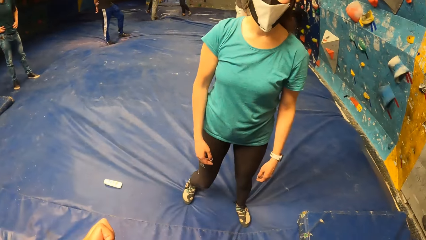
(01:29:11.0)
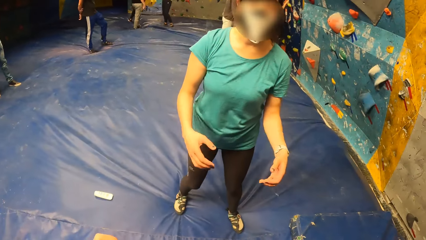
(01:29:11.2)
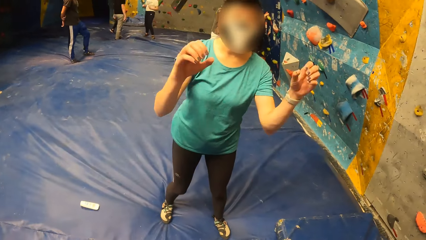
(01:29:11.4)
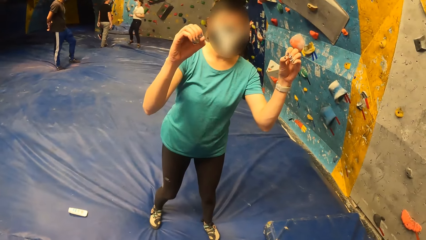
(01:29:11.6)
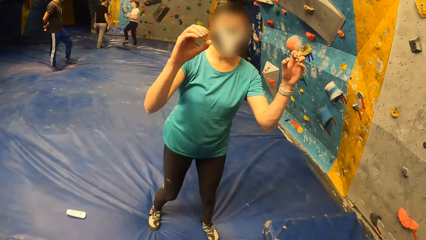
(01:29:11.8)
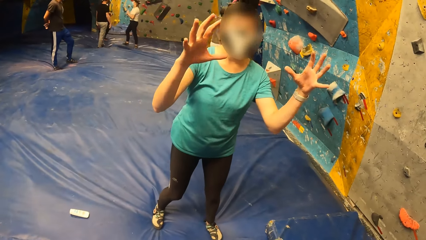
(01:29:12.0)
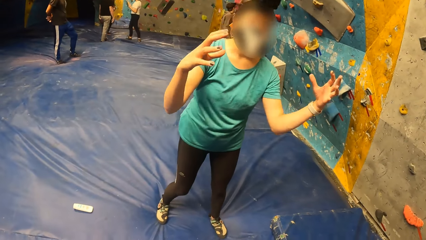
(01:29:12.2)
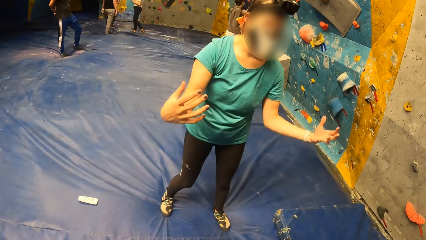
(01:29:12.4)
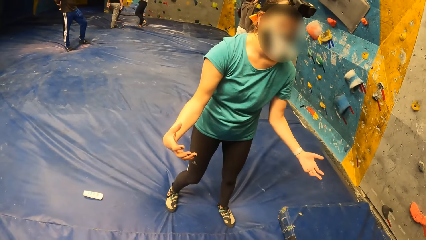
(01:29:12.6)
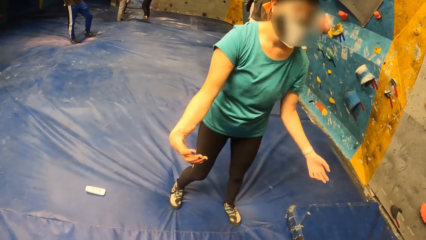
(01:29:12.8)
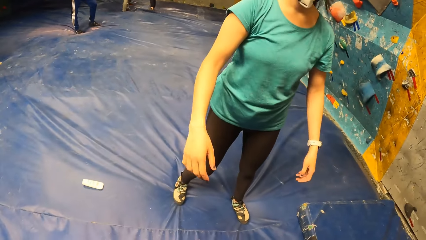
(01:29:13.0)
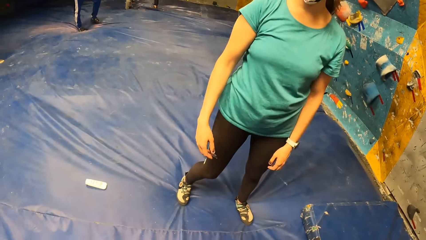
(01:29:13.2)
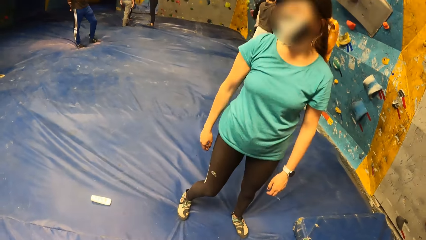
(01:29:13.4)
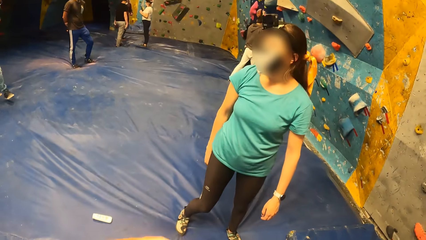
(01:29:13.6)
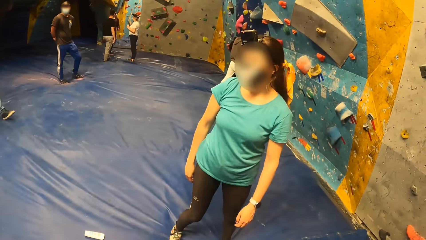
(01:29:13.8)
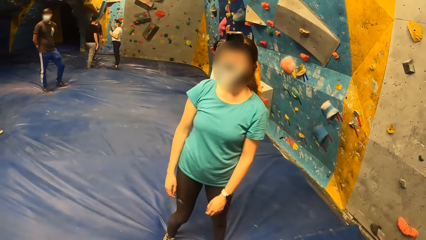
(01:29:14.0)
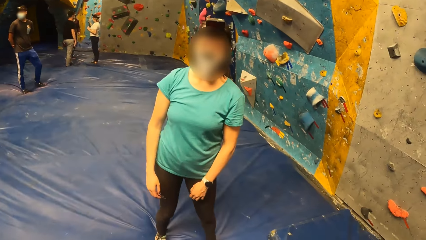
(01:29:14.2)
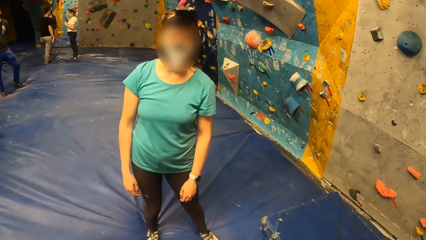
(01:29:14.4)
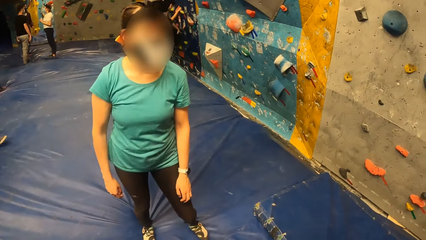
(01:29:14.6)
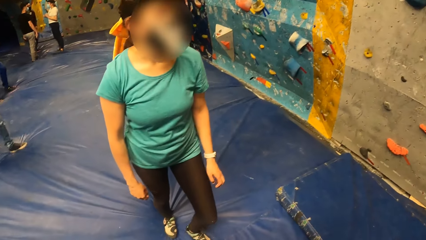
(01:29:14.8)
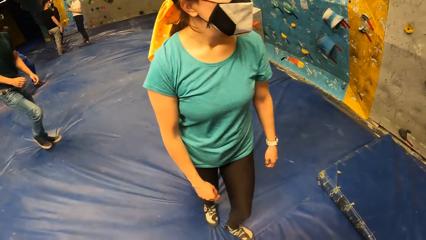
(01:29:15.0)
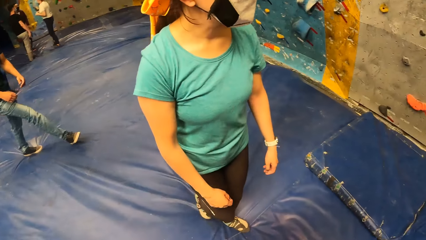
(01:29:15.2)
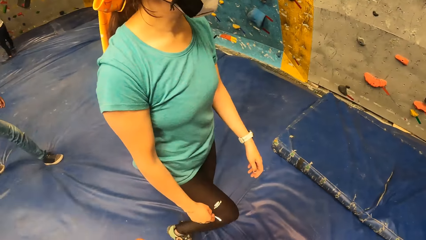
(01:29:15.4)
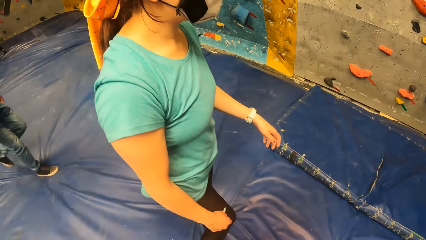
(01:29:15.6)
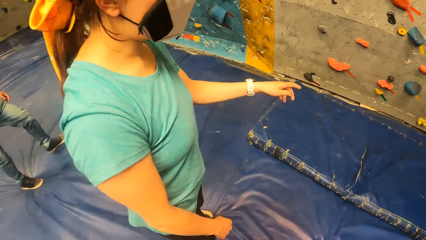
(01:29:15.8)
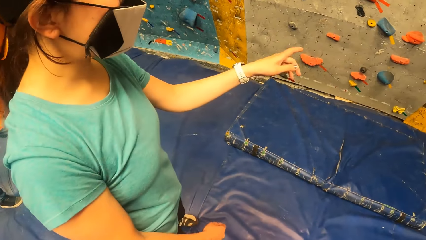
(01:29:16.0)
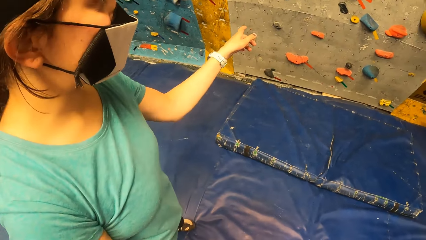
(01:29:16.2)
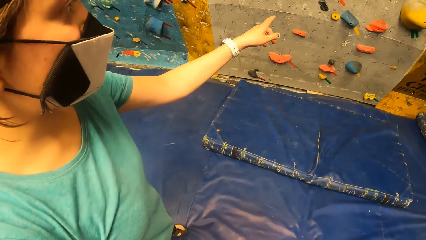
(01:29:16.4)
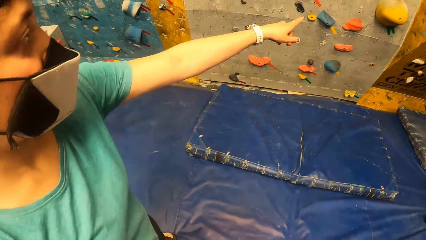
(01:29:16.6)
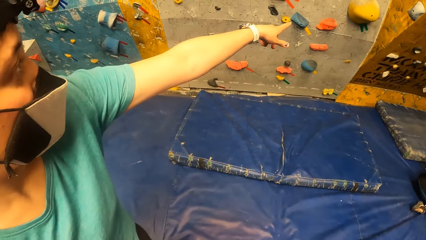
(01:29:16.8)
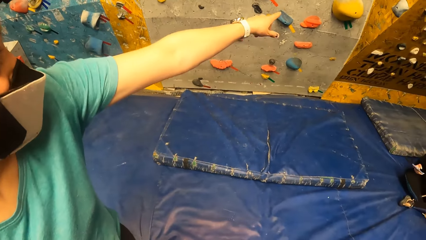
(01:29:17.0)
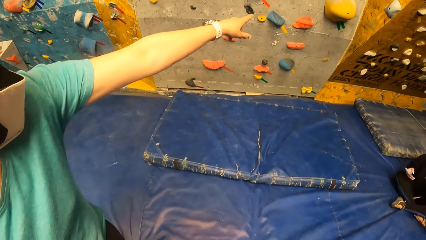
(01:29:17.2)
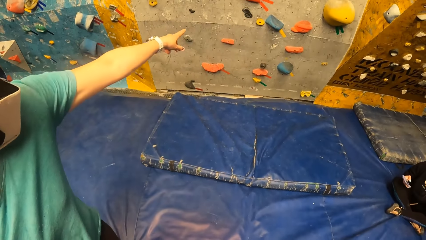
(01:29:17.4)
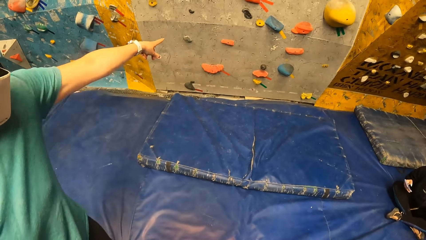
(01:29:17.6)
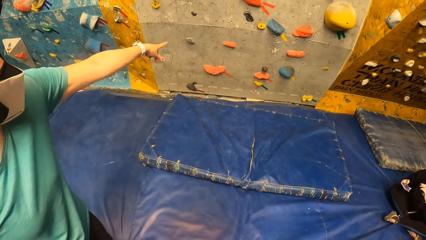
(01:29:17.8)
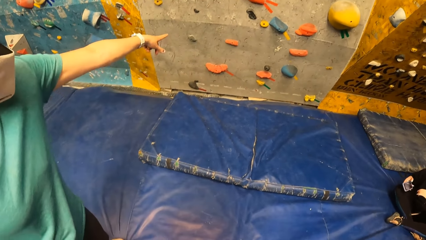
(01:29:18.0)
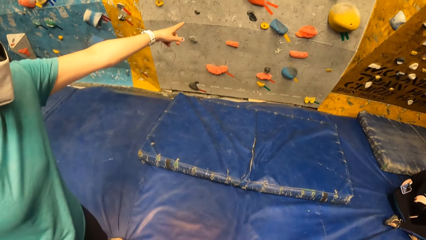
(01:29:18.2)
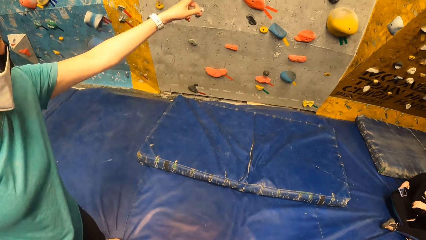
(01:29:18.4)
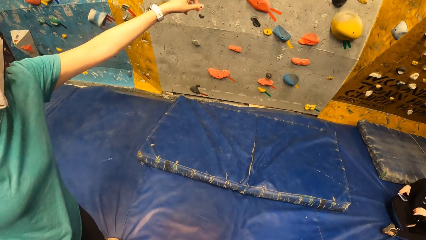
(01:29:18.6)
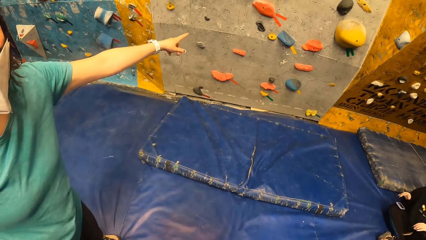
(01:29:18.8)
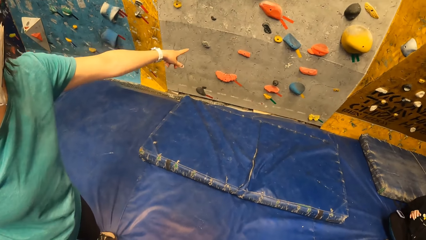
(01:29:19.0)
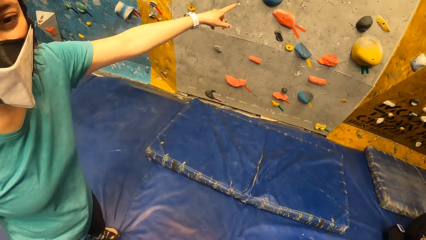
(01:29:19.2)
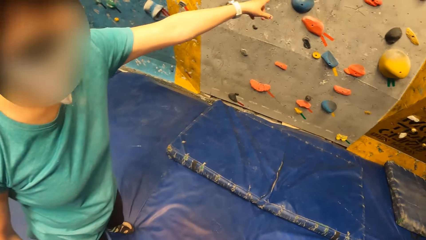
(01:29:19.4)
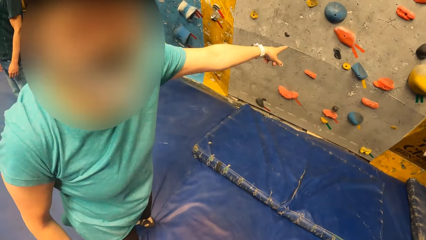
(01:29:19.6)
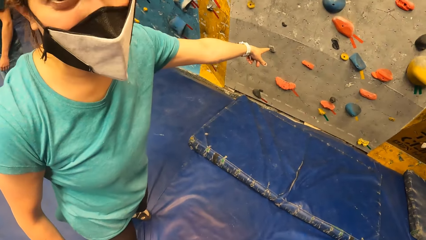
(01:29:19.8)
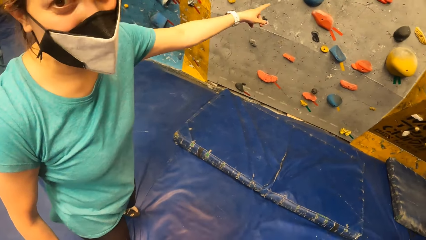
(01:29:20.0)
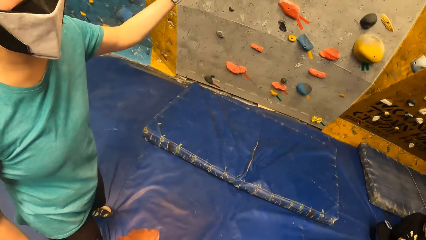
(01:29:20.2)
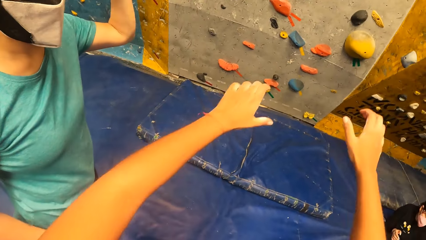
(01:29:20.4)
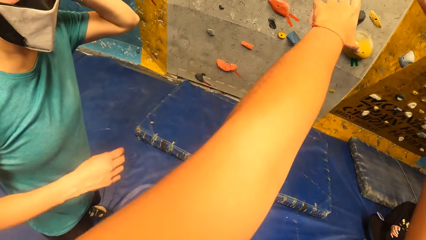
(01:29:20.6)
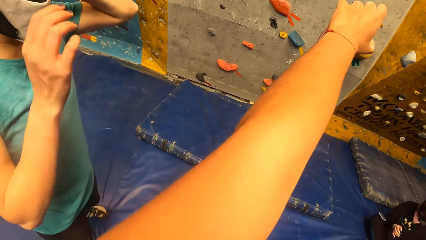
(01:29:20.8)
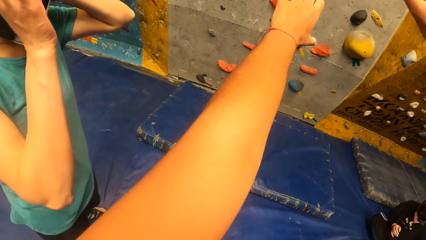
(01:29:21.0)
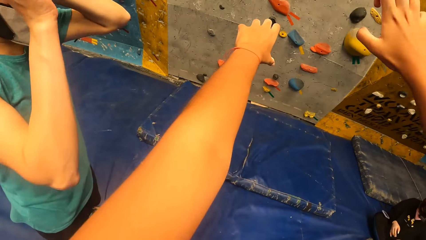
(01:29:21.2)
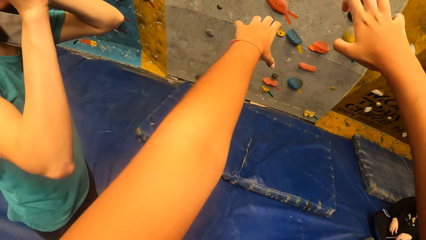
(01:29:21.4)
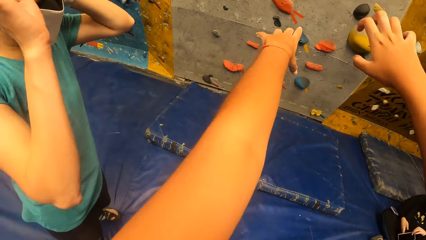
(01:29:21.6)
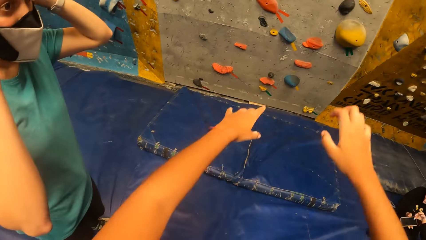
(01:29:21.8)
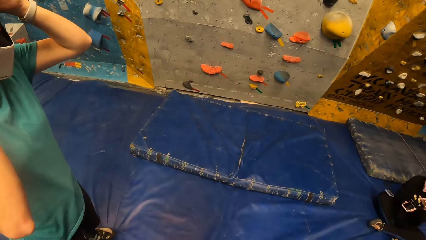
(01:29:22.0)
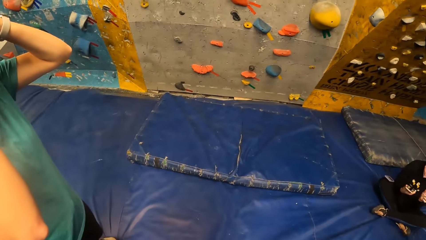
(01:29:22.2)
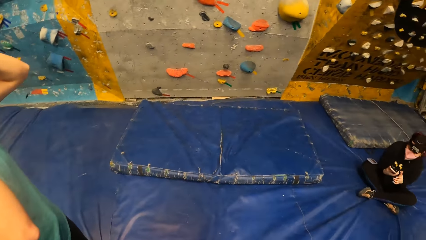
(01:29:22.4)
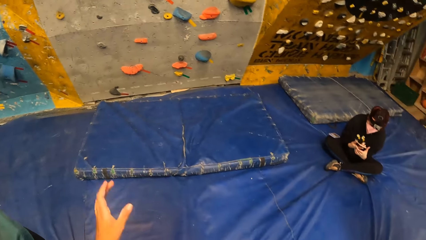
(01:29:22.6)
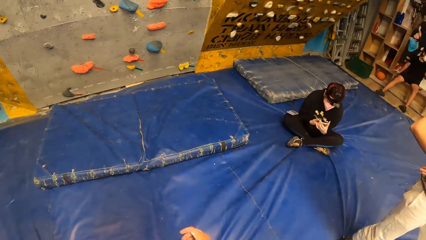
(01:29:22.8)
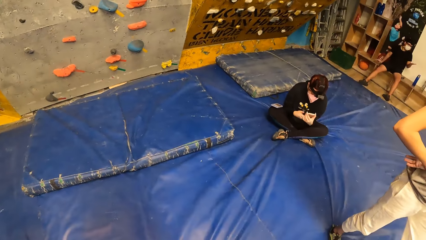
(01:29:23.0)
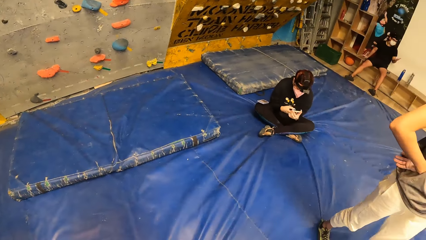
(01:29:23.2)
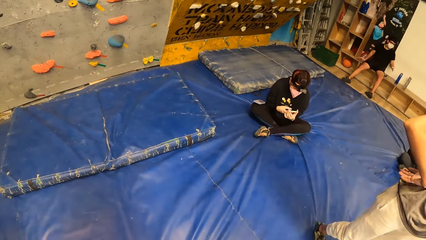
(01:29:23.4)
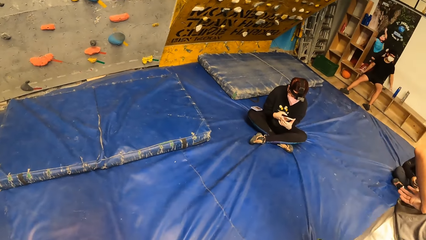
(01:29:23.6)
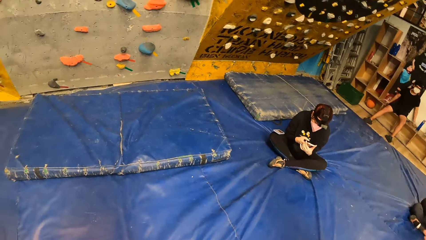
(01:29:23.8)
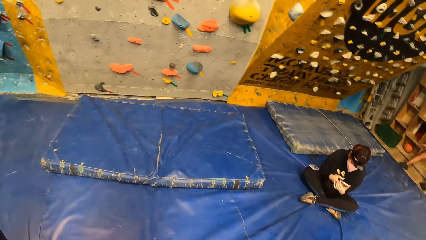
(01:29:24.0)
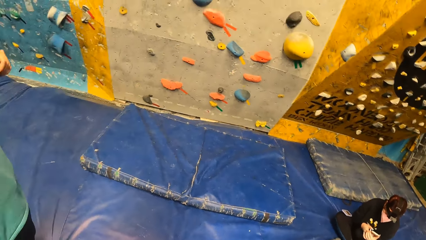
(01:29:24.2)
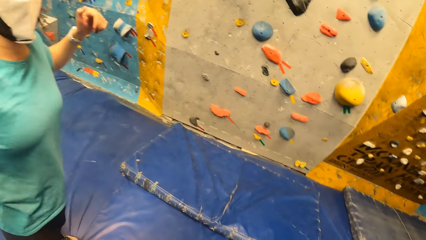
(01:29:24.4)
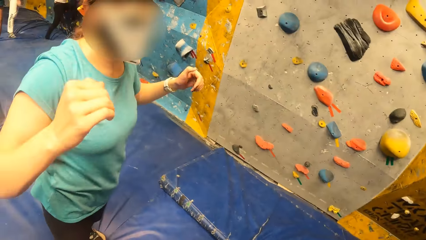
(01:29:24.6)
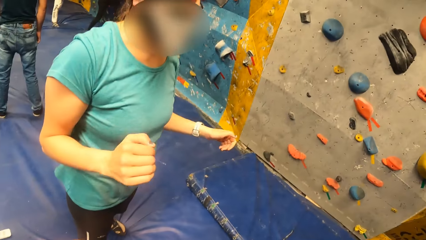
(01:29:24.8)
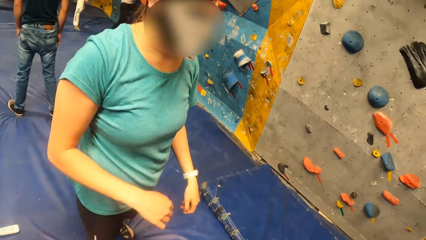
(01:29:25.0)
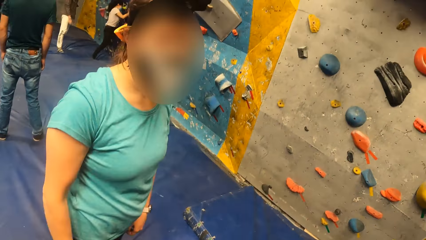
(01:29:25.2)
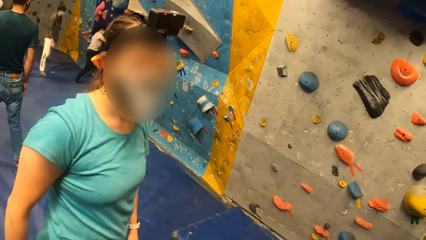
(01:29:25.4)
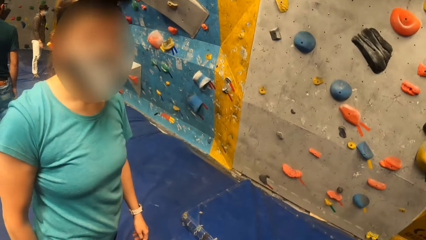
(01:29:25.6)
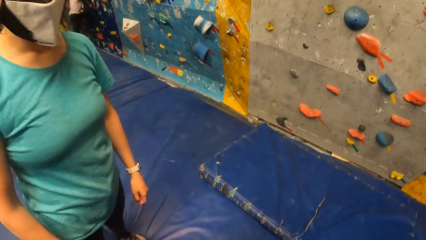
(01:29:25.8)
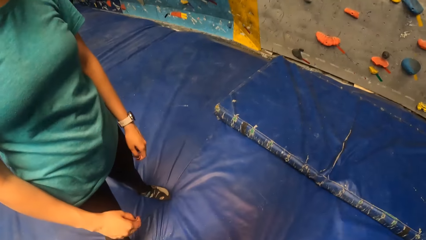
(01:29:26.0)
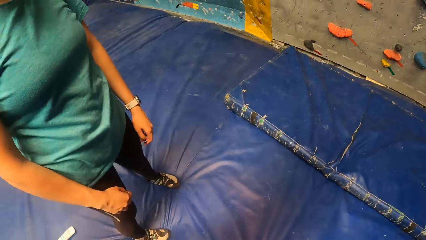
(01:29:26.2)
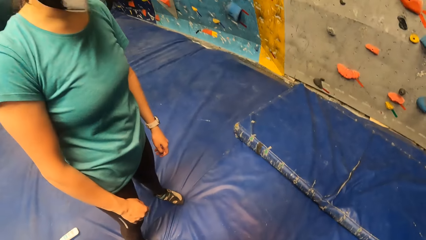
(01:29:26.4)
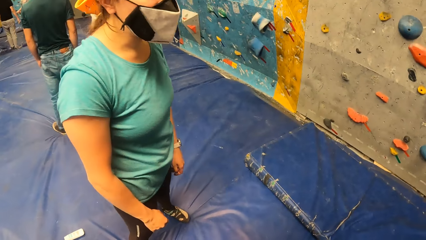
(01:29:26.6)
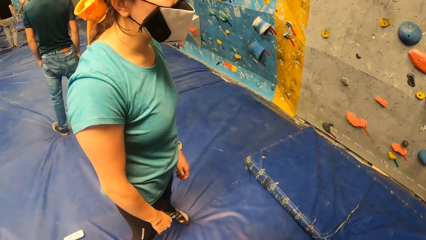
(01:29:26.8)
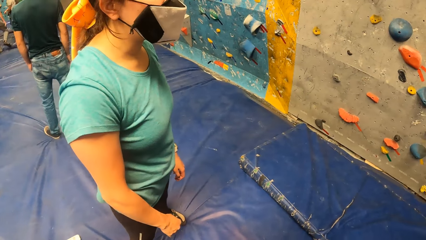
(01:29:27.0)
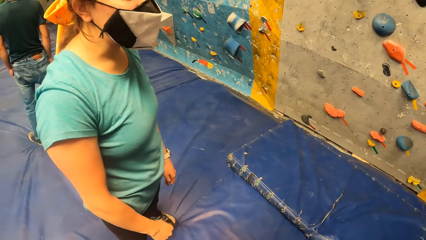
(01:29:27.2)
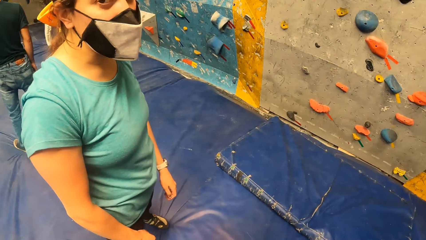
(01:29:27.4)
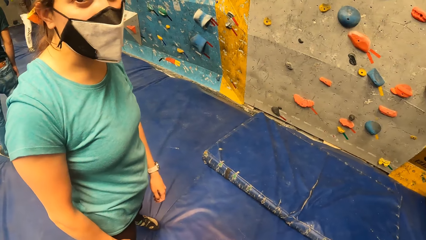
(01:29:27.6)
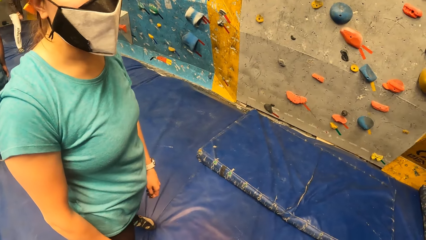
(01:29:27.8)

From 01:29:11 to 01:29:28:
The woman gives a praying mantis posture. The camera wearer converses with the woman. The woman illustrates to the camera wearer with her left hand. The camera wearer looks at the climbing wall handles. They stretch both hands forward. They converse with the woman.
